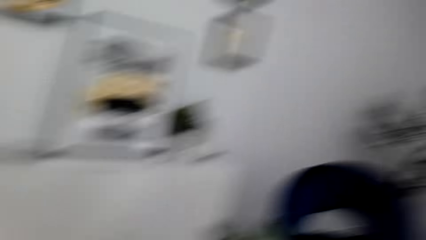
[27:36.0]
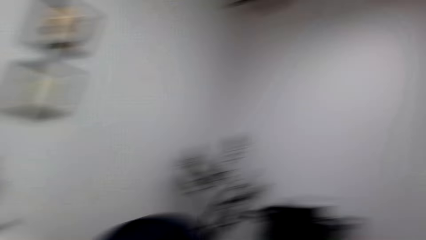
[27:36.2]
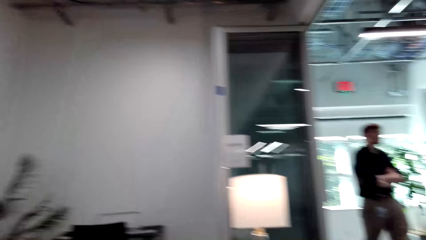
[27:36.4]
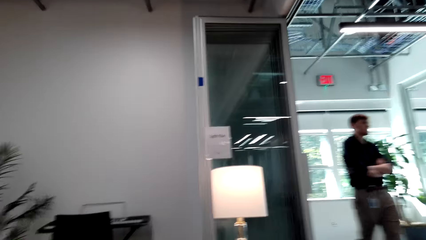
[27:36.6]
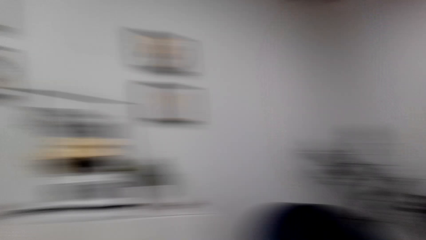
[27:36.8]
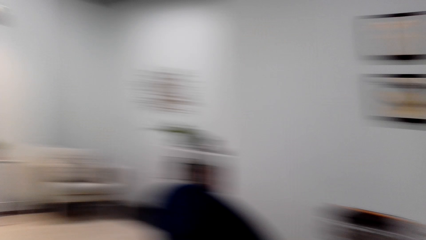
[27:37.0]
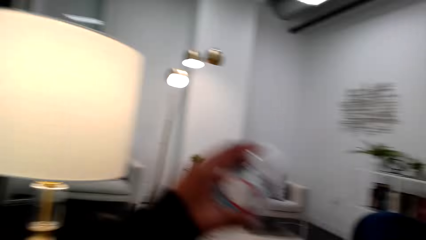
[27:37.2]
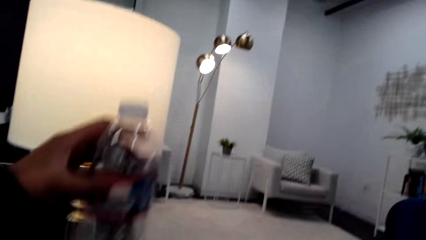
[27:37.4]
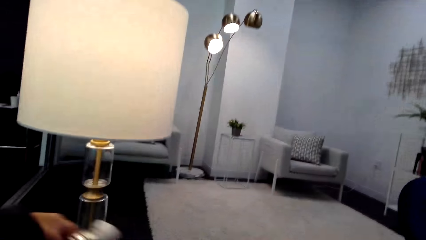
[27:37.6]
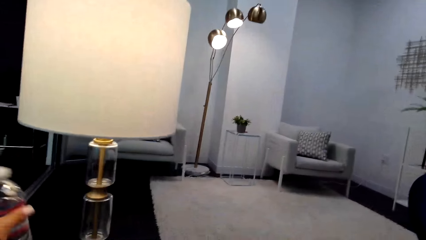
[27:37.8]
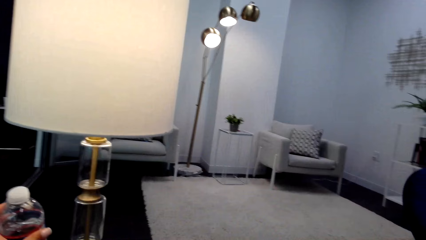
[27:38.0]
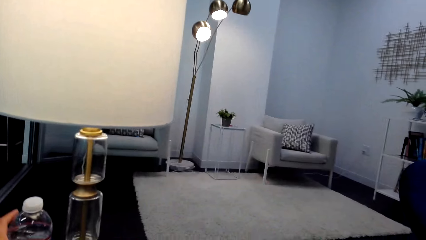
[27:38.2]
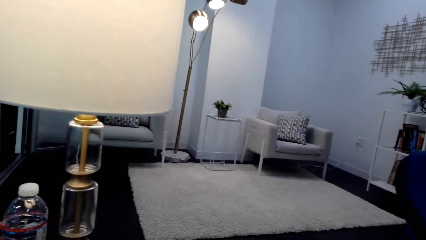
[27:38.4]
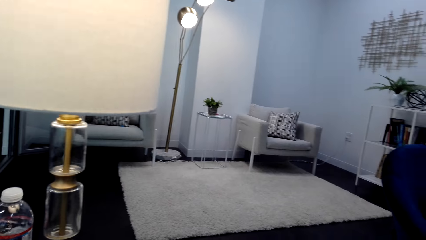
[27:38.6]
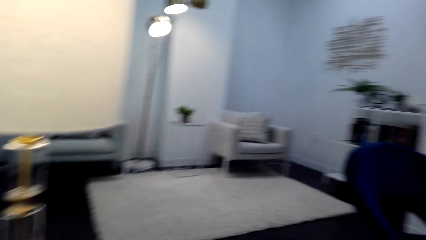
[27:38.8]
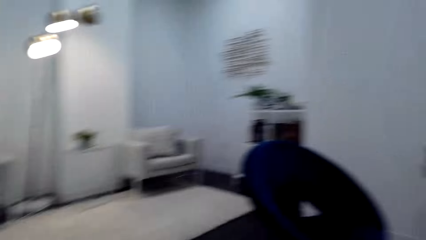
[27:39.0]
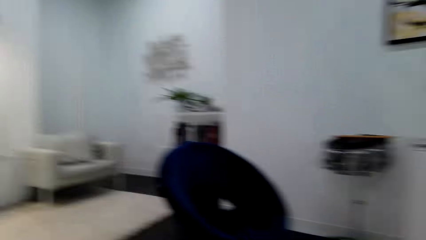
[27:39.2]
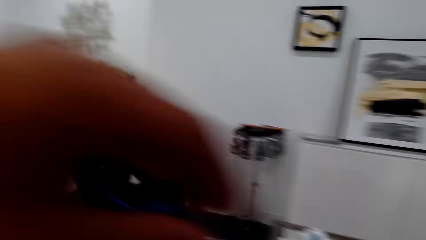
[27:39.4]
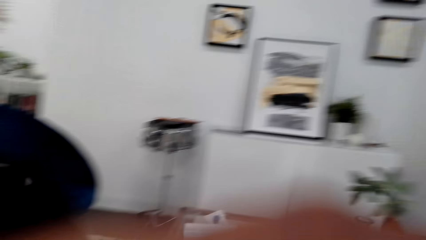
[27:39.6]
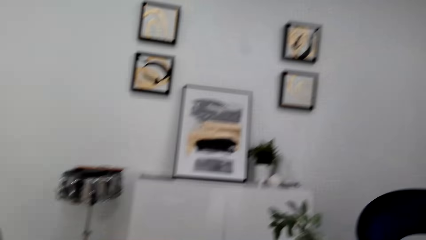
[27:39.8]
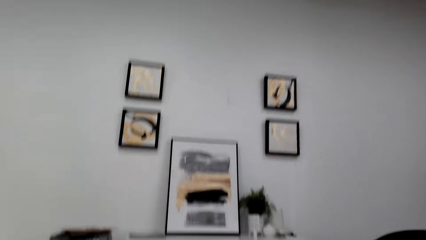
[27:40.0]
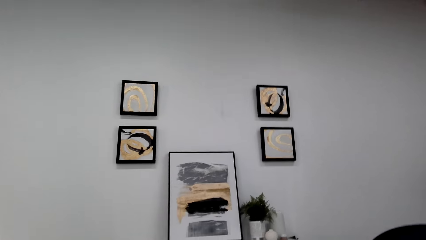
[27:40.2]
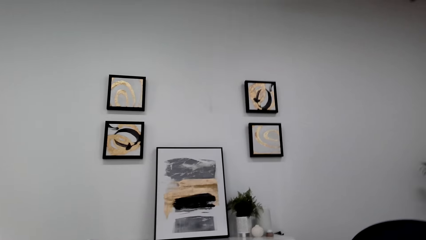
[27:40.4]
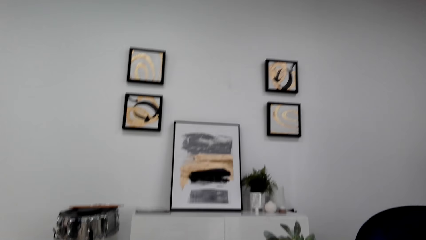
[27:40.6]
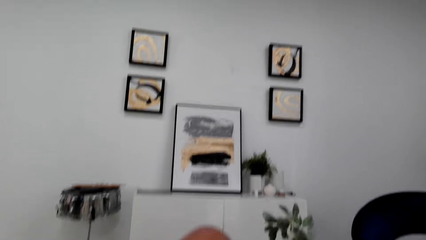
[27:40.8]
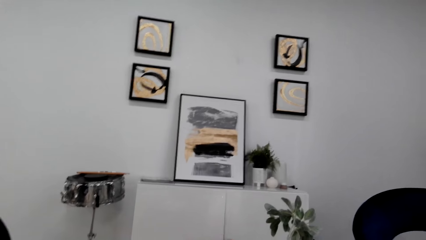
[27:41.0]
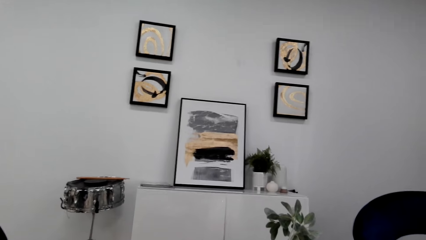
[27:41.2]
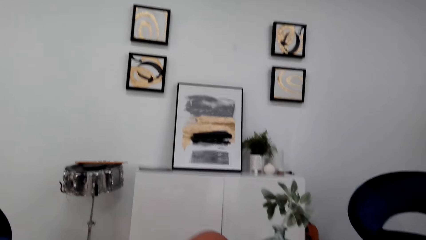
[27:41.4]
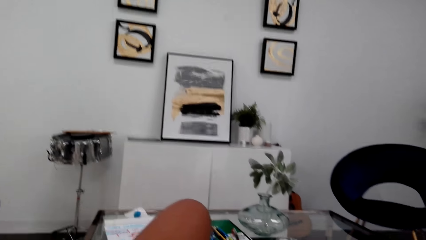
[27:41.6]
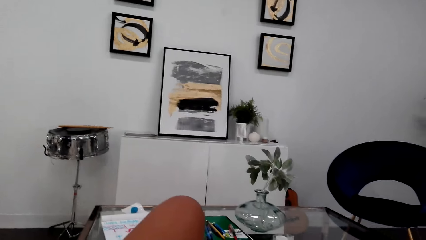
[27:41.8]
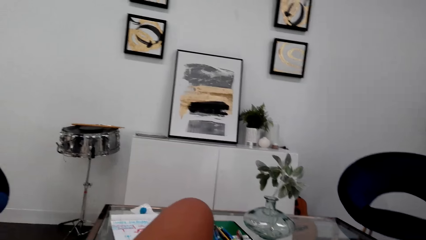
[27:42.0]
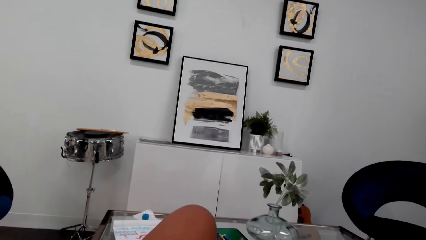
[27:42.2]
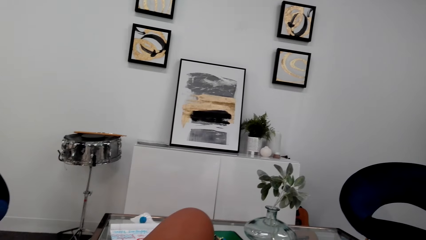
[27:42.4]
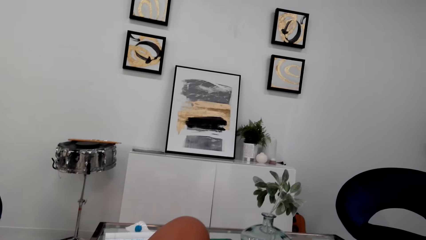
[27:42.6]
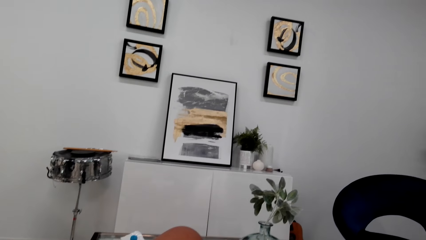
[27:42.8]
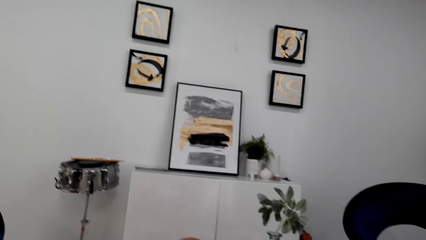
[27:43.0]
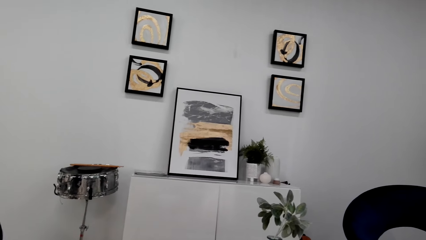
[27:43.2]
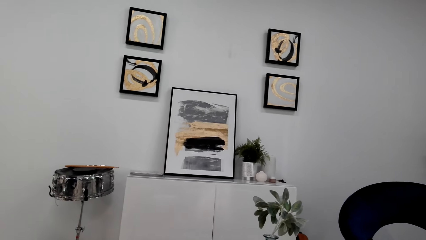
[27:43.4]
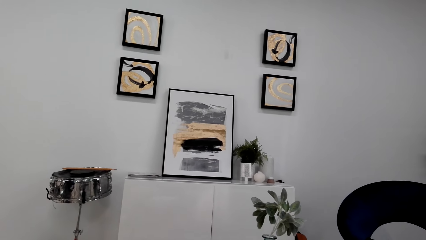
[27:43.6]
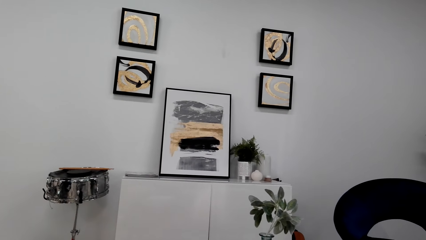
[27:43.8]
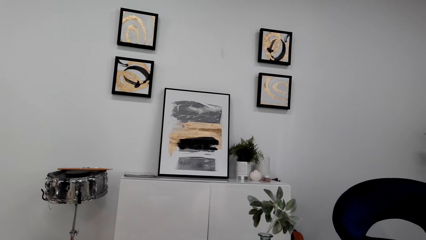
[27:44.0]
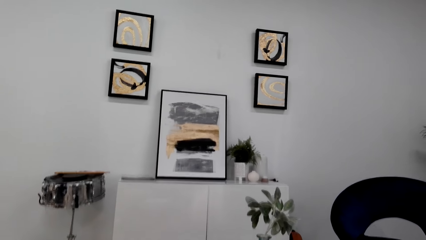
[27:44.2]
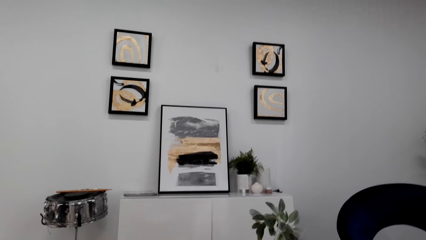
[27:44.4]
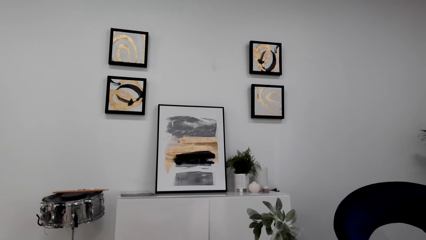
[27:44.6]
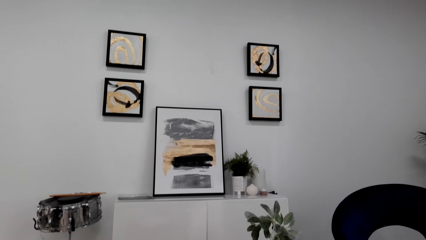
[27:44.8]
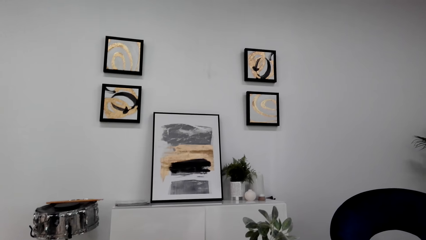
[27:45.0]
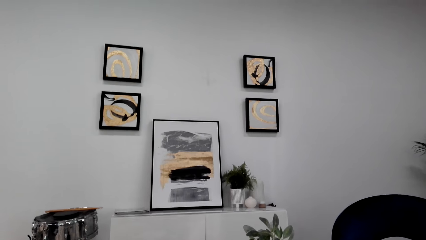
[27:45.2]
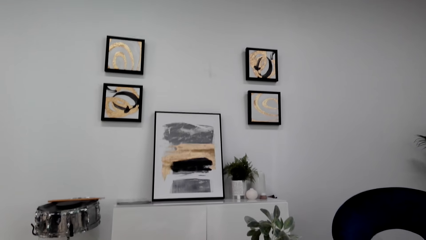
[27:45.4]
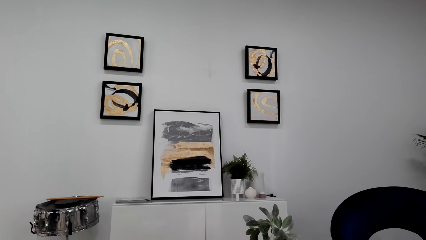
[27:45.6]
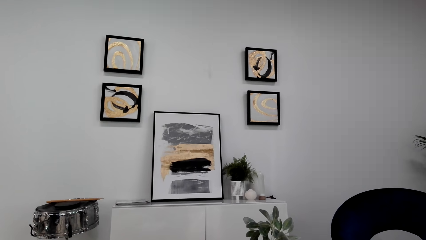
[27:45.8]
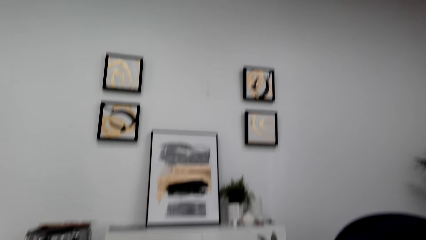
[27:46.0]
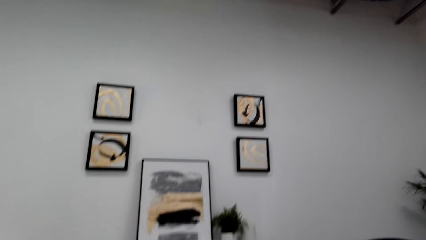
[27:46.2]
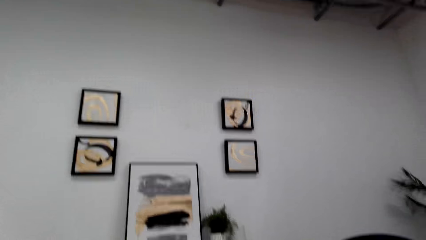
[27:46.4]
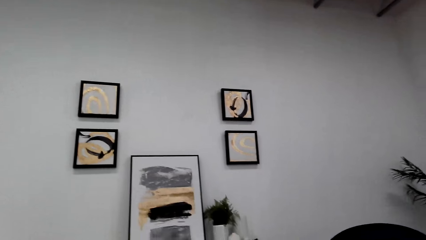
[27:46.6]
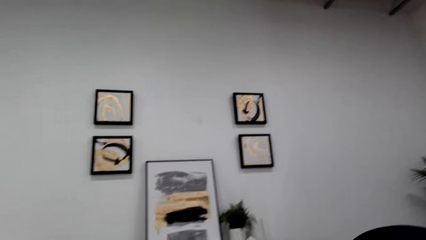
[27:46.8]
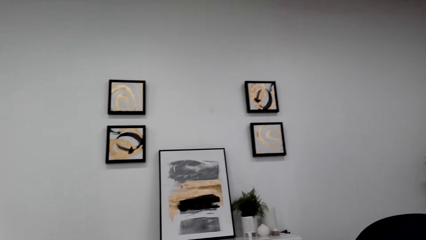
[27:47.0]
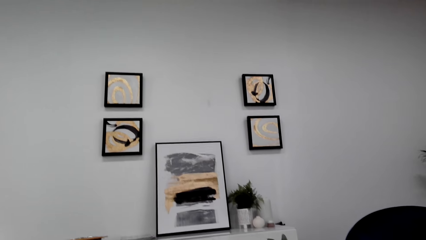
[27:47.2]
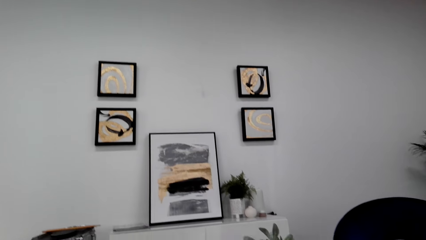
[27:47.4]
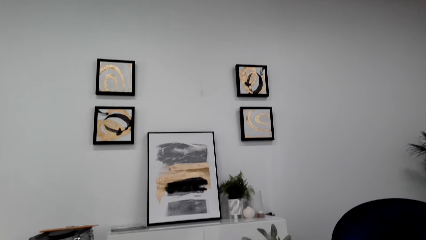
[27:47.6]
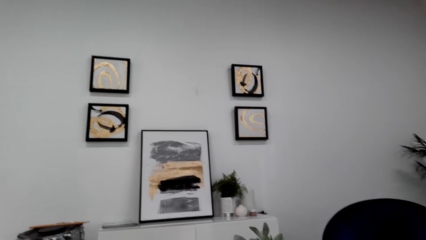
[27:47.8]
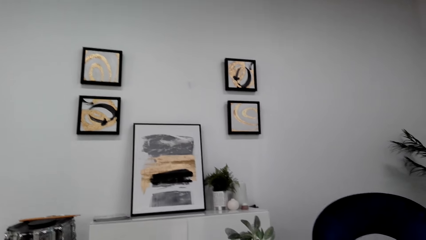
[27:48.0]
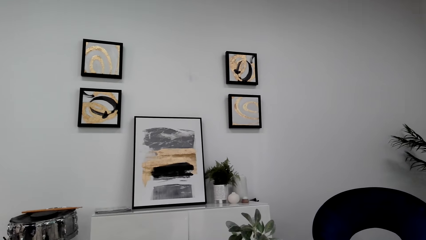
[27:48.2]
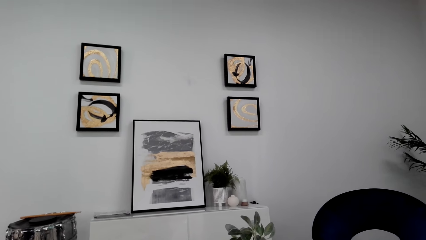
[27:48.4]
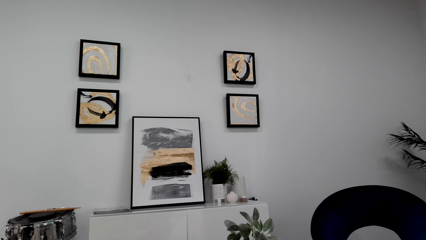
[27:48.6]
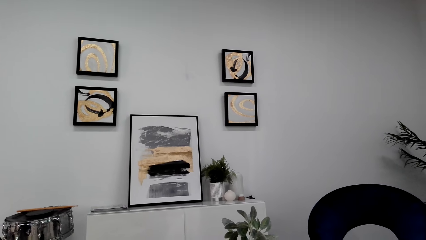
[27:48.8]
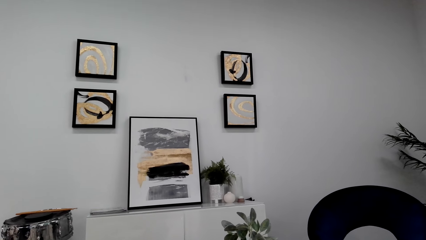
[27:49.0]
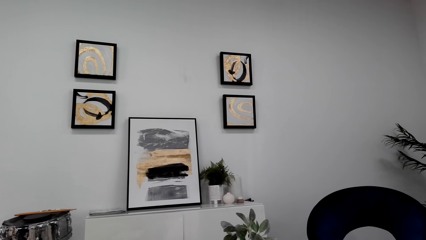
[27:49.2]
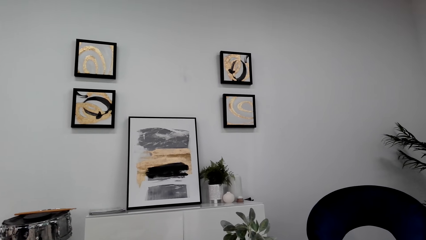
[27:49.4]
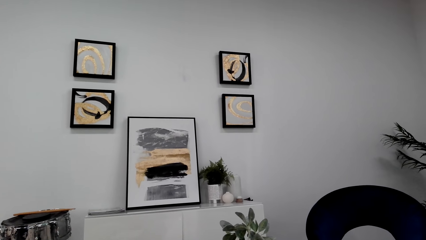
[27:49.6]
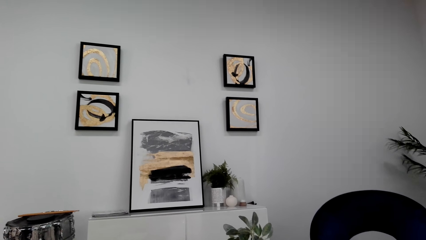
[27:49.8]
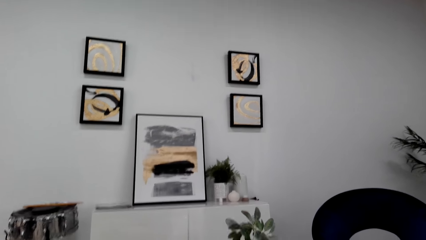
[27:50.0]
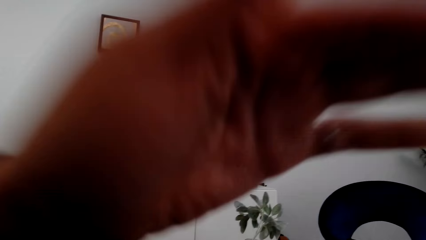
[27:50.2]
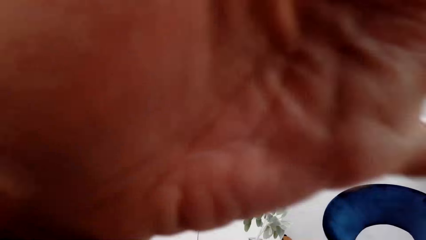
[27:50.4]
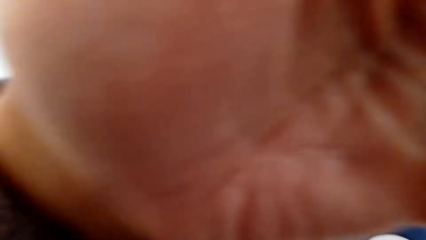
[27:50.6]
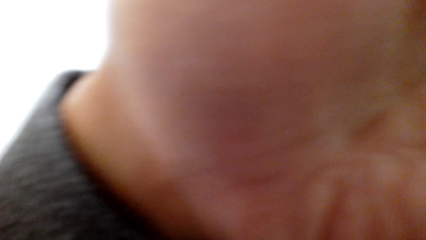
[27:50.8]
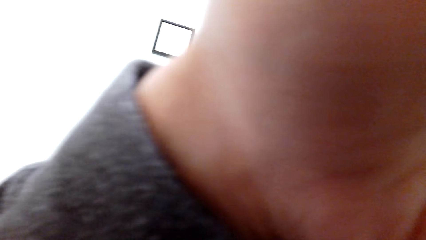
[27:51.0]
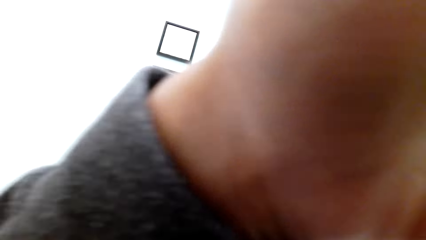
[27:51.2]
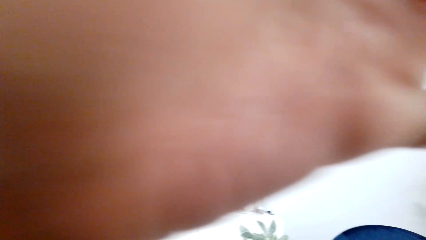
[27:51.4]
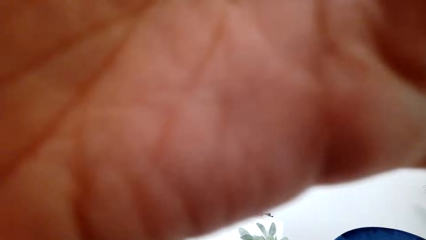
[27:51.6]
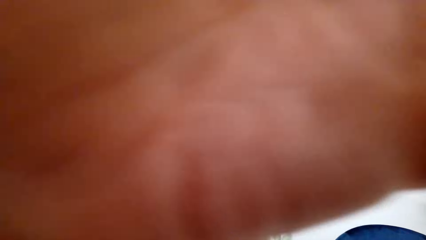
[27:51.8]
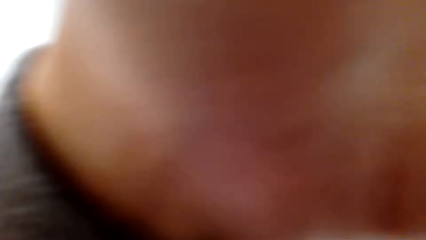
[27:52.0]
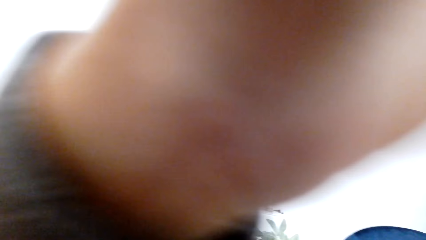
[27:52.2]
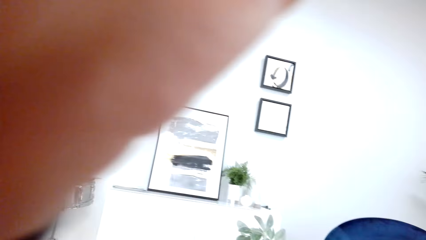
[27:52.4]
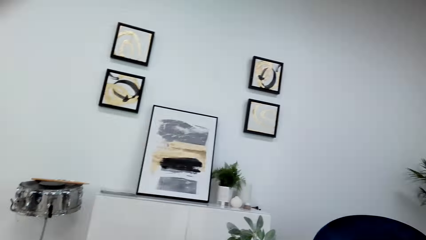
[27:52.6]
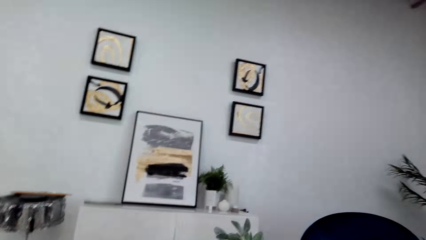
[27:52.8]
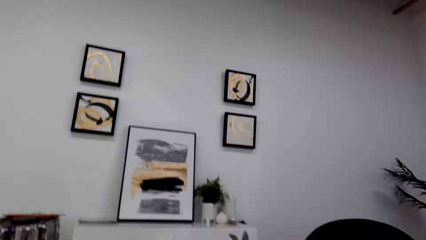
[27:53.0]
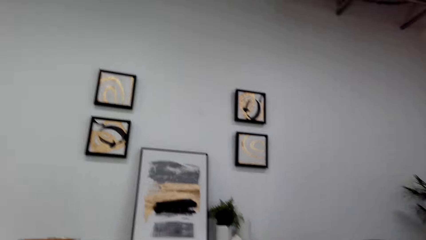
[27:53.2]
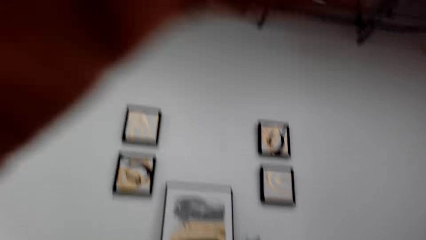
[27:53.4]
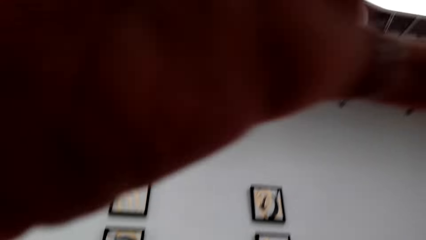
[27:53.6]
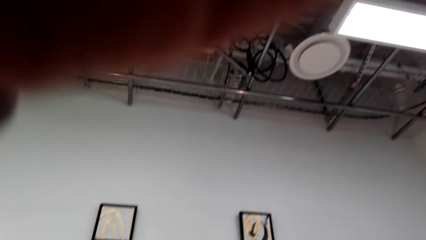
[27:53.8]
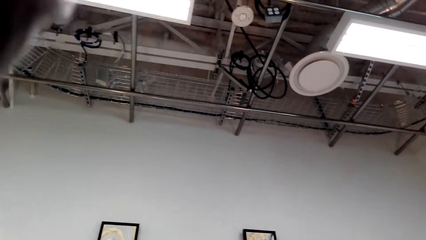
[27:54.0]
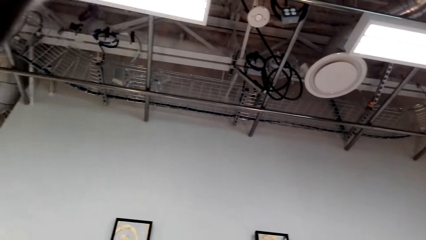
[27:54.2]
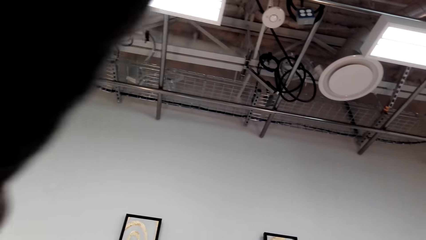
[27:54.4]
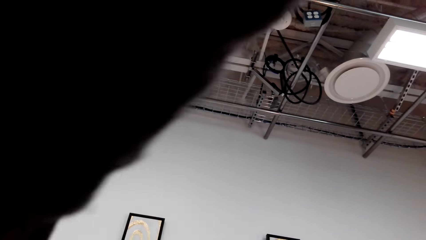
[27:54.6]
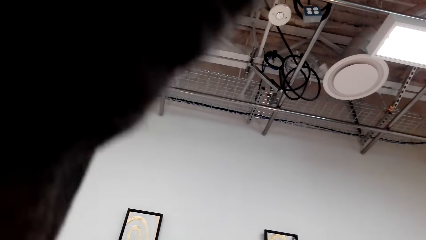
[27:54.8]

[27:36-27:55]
The camera wearer moves a bottle. They place the bottle on the table. They look around. They move the left hand. They look around the room. They lift the left hand. They adjust the camera. They look around. They adjust the camera.
